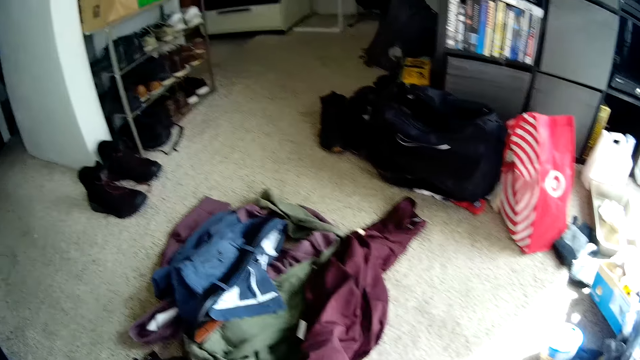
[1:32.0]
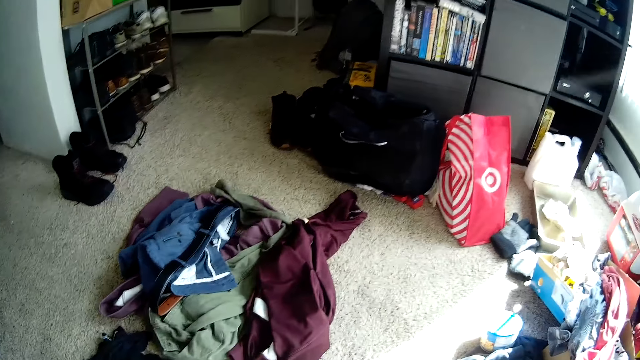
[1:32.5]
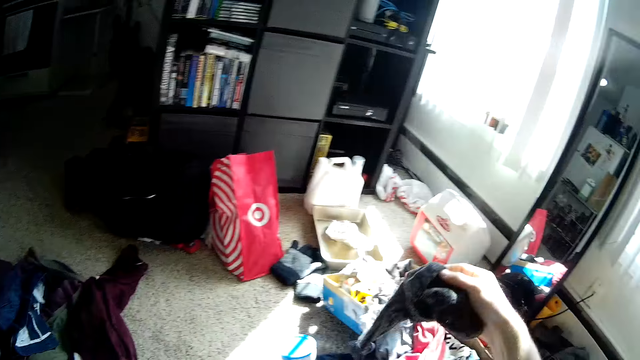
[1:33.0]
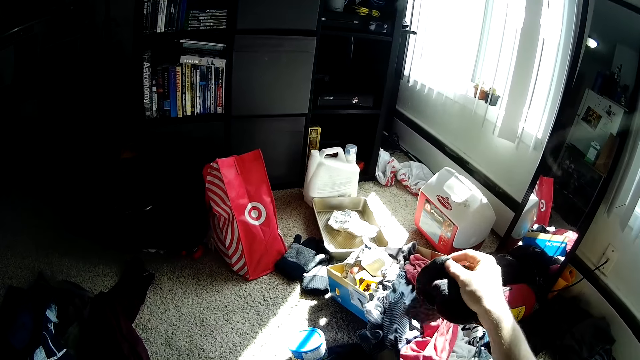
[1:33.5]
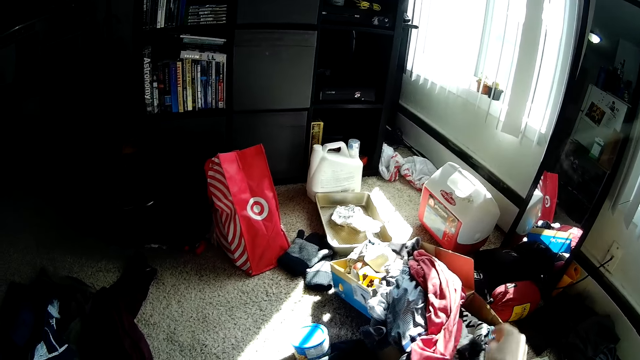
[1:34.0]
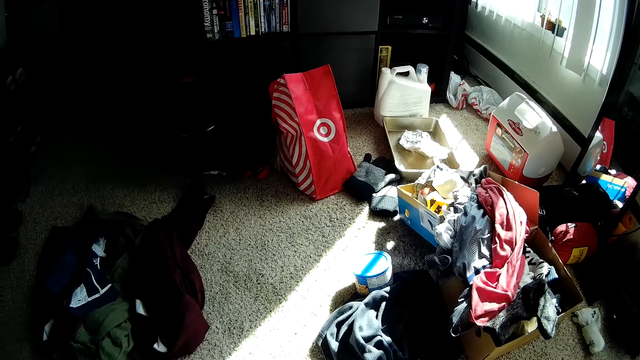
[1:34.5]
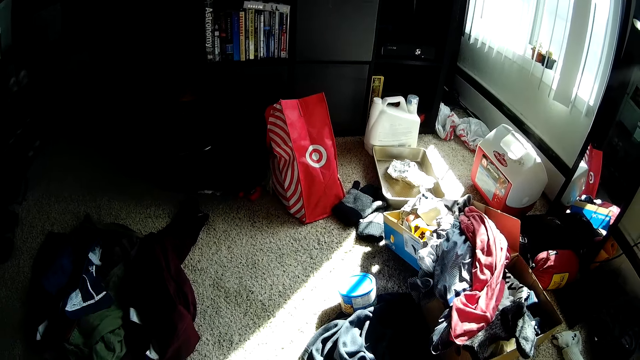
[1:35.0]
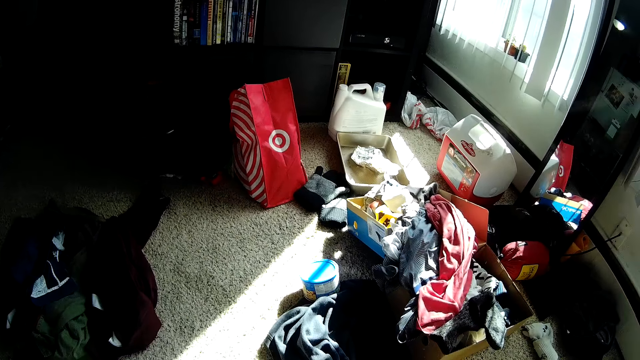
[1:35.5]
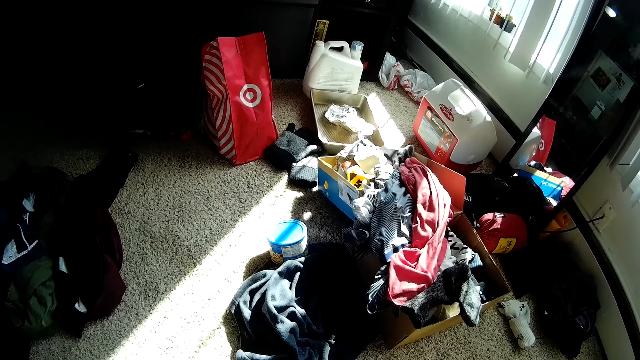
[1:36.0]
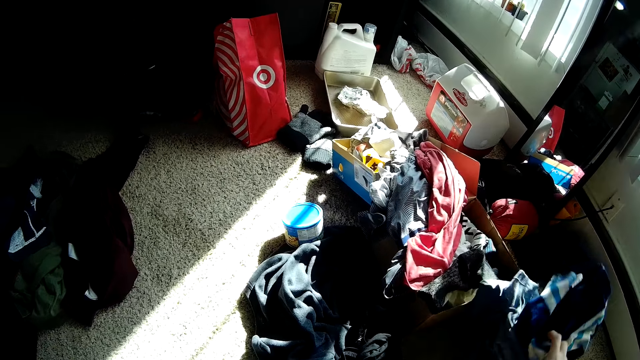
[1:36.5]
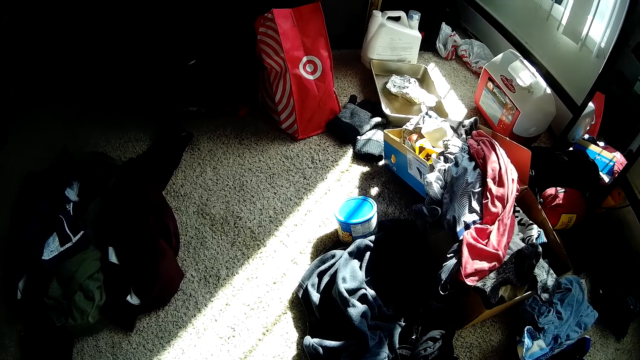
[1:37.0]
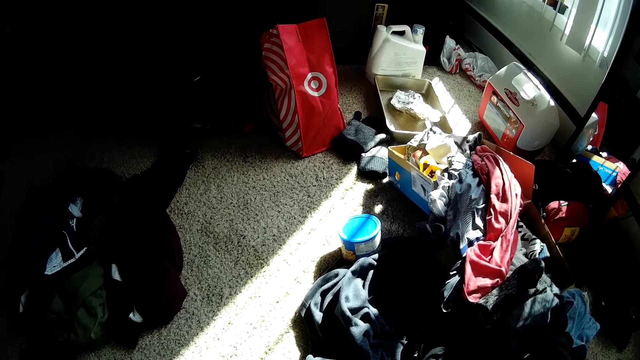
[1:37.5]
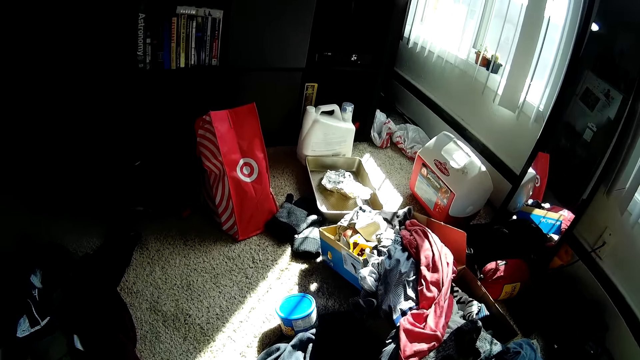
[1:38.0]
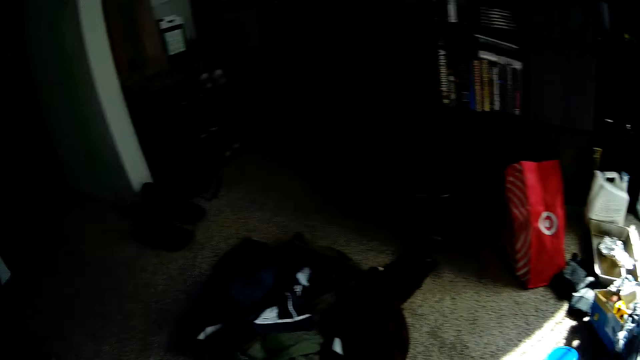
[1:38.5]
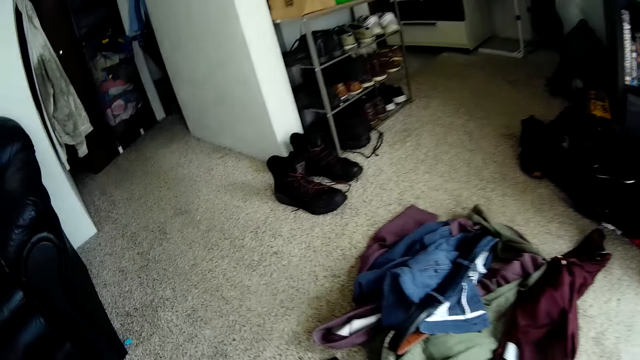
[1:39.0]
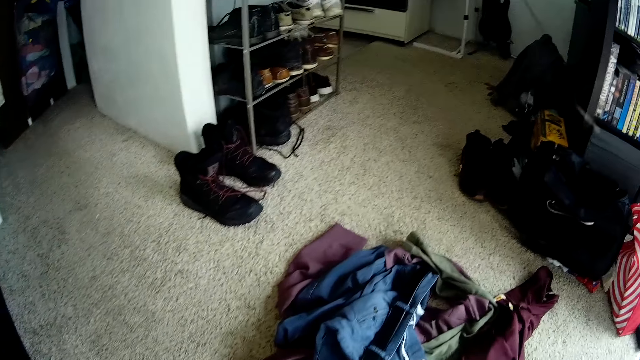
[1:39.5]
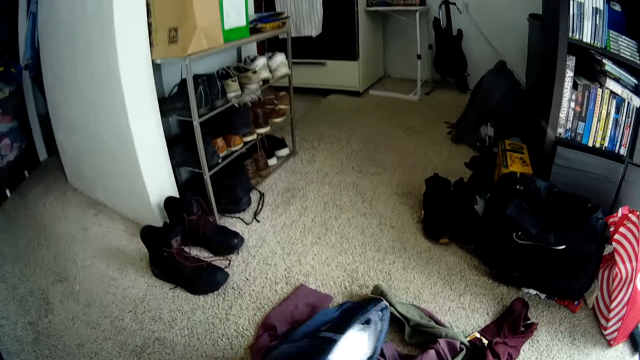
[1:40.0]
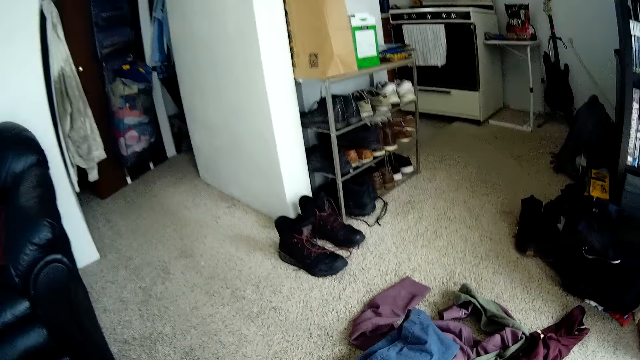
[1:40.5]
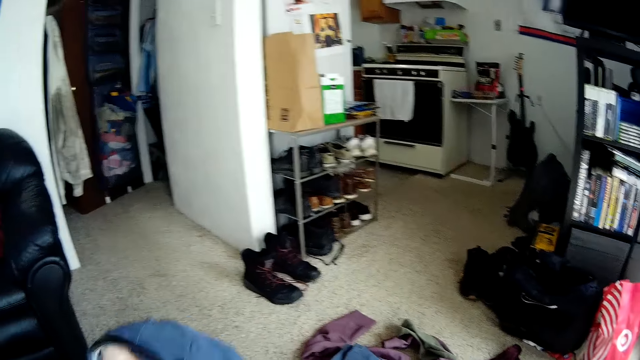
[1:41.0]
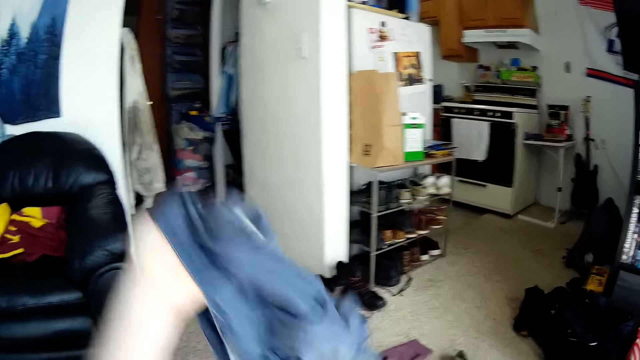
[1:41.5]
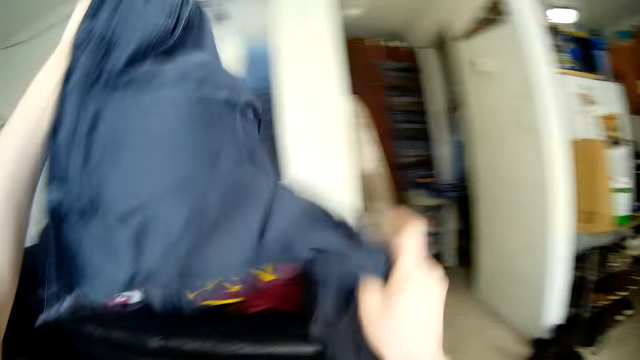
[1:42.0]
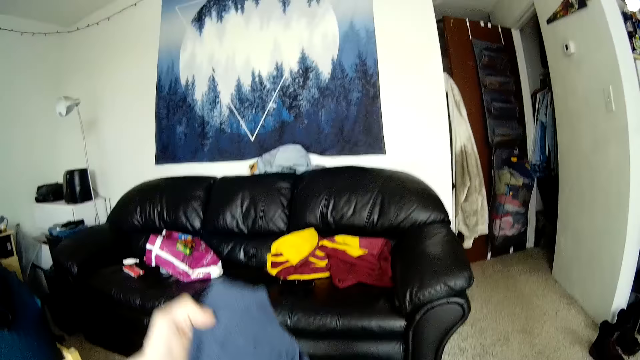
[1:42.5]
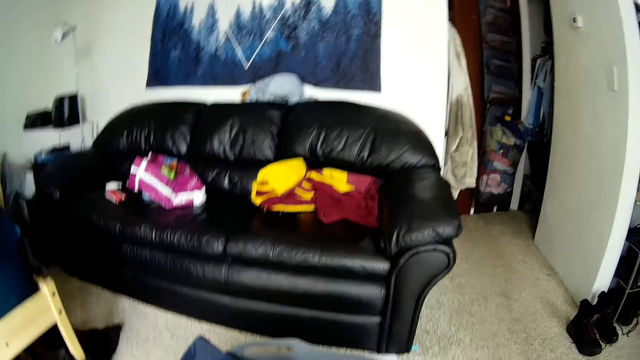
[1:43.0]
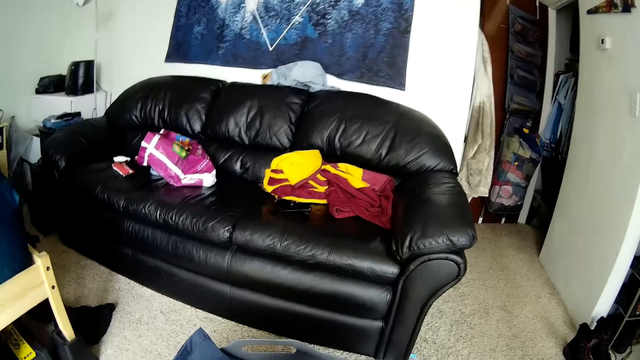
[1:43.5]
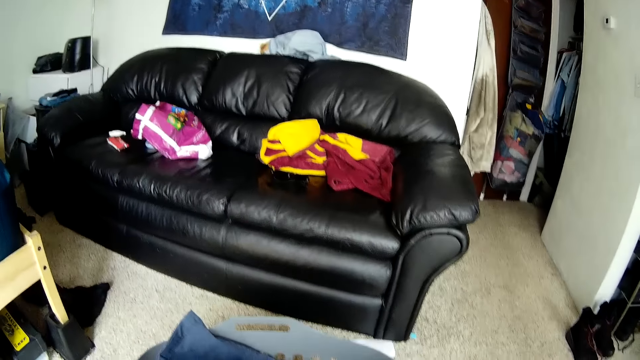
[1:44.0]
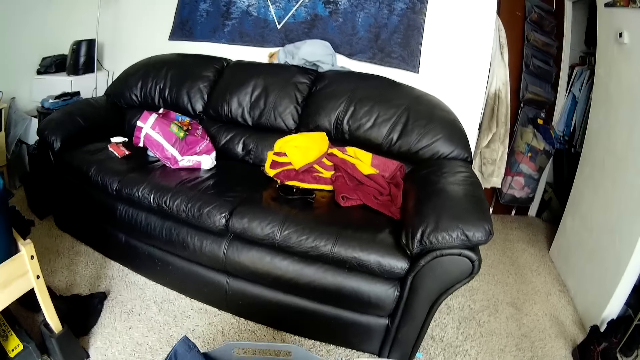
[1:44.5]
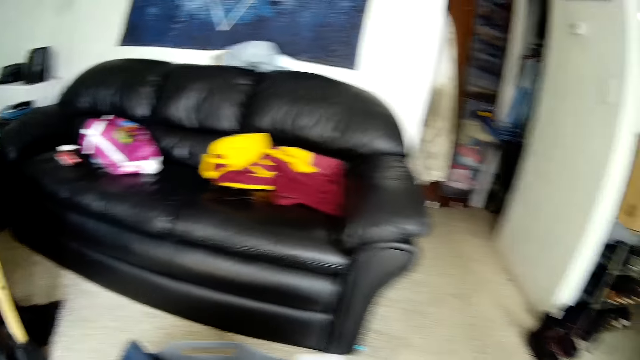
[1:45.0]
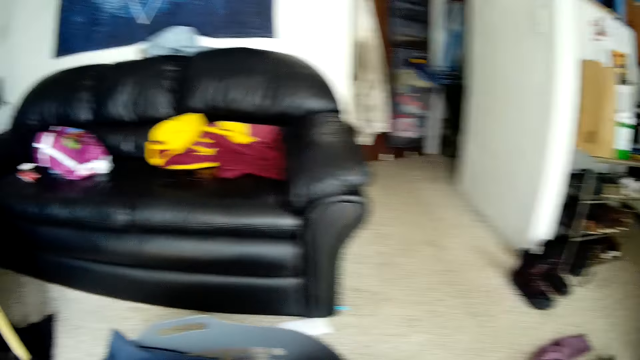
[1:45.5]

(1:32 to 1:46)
The camera wearer takes the socks. He drops a sock on the floor with his right hand. He looks around the room. He moves the clothes on the floor, drops some clothes on the floor with his right hand, and picks up a cloth with his right hand. He walks around the room. He takes the cloth on the floor. He puts the clothes in the basket. He sorts a shirt with both hands.

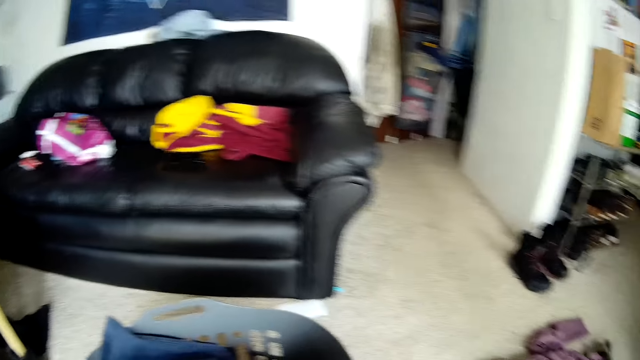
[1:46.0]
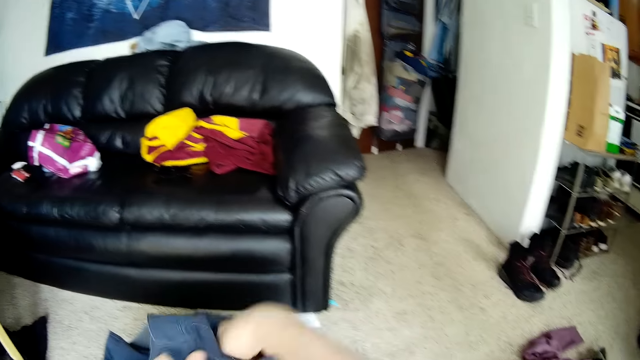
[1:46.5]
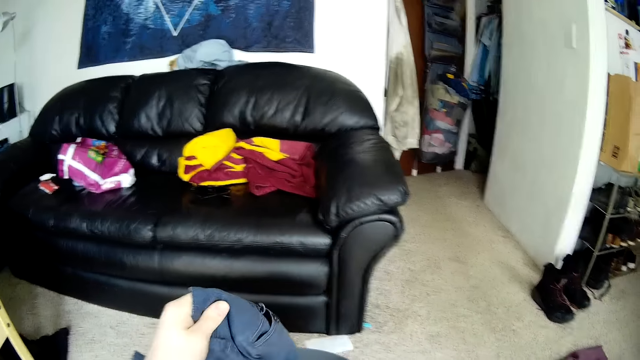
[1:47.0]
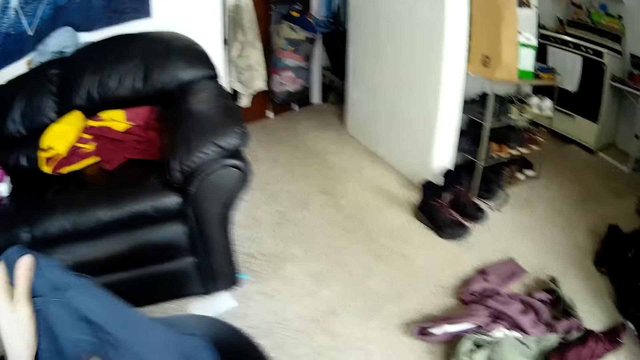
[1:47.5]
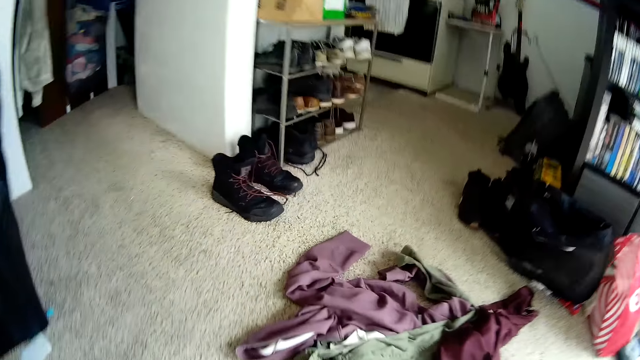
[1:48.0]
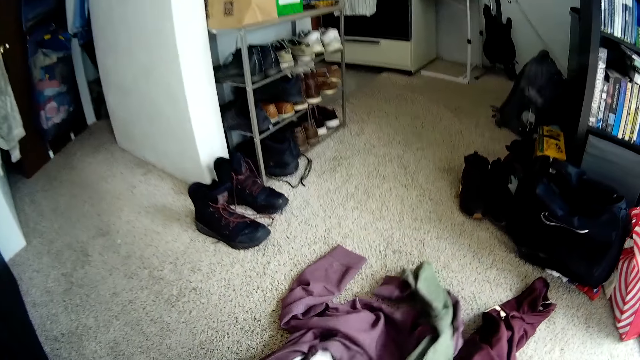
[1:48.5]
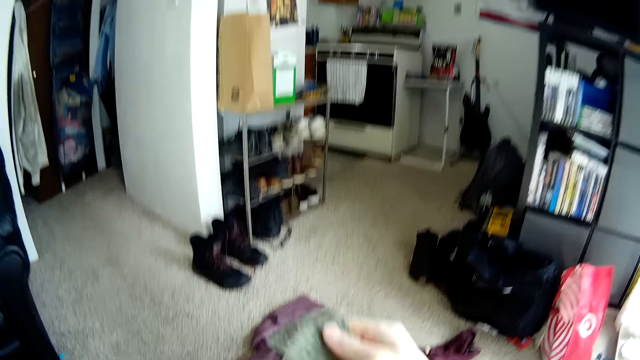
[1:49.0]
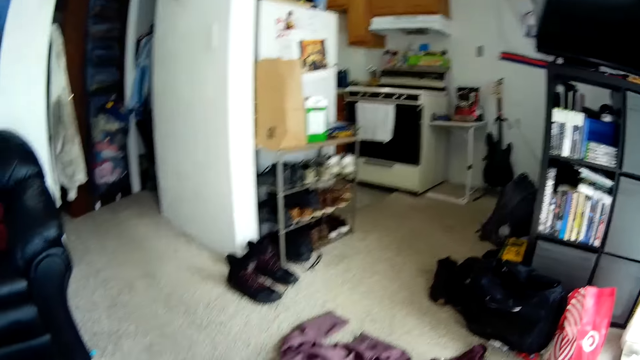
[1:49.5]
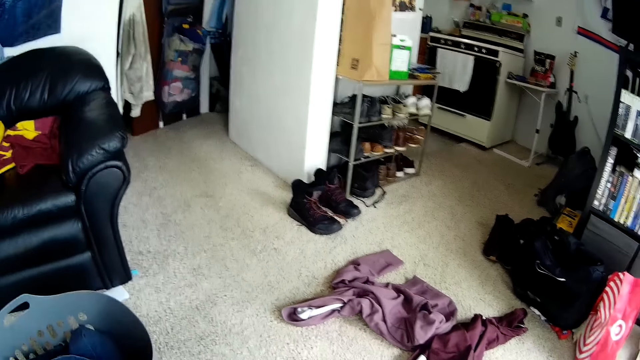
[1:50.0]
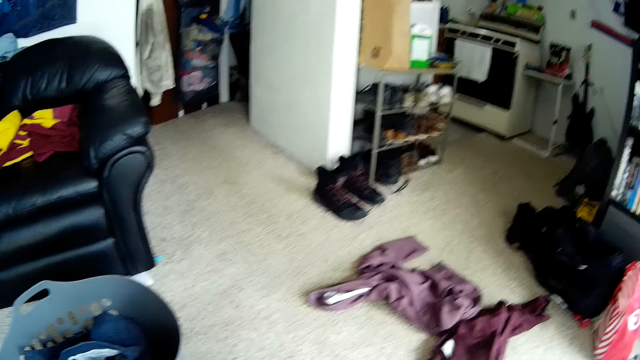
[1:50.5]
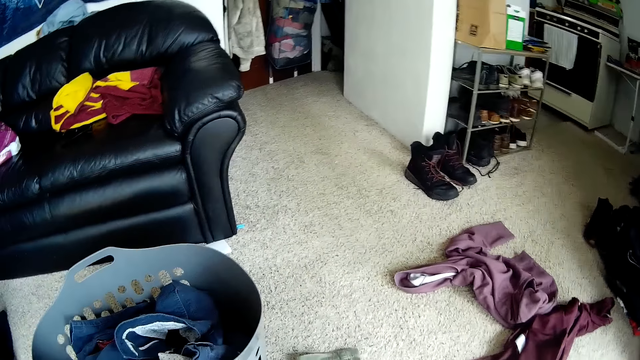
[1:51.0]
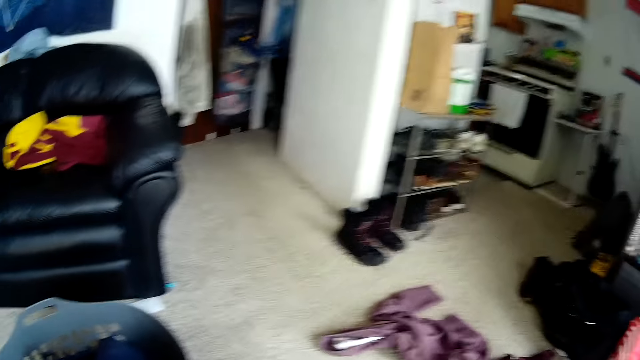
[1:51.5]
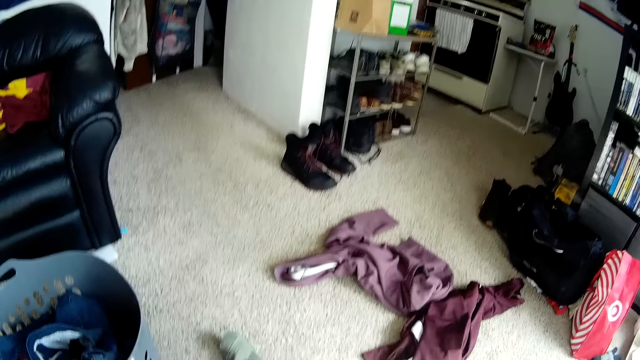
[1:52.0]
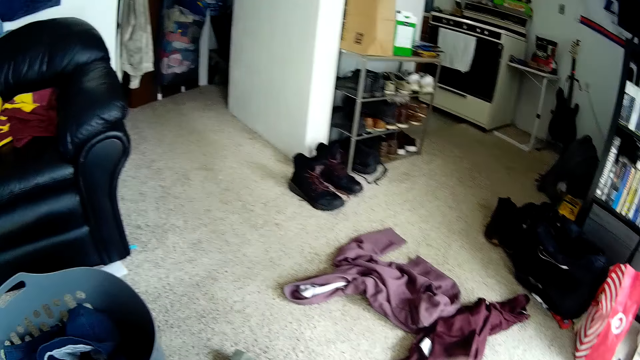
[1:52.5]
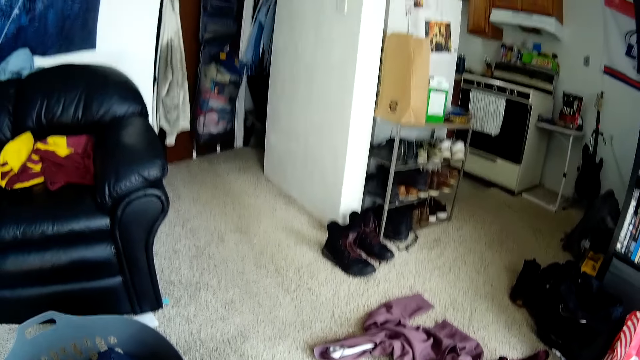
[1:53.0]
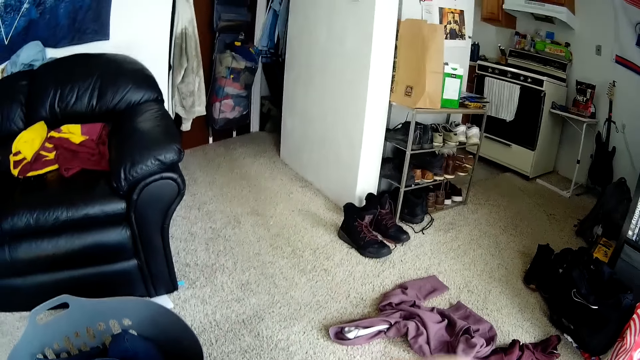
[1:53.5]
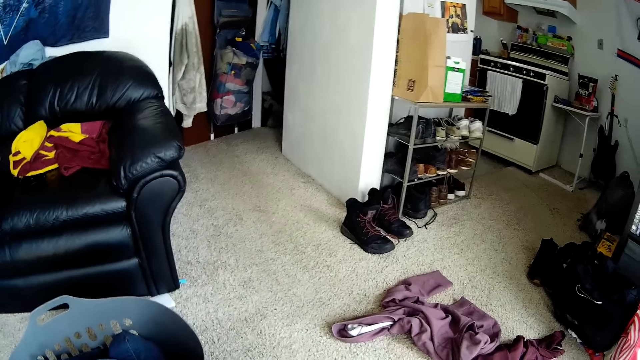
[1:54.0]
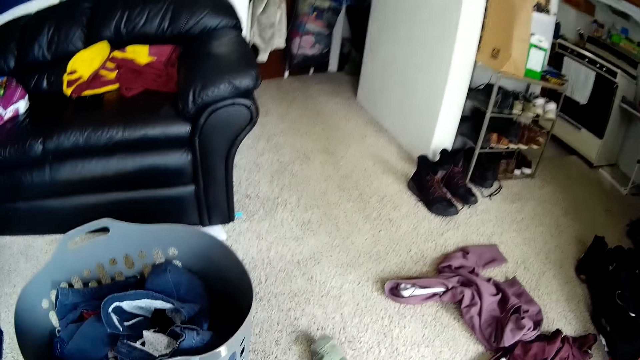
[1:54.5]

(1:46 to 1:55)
The camera wearer picks up a pant or cloth on the floor with his right hand. He holds the cloth.
